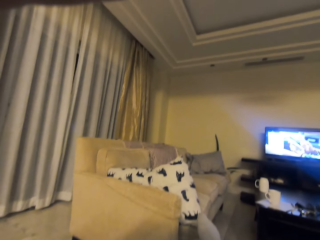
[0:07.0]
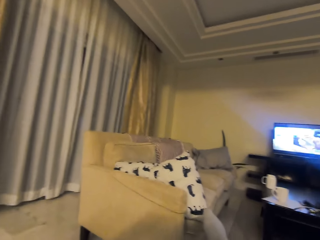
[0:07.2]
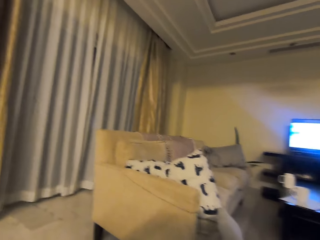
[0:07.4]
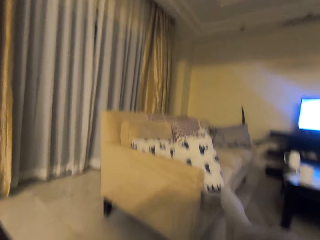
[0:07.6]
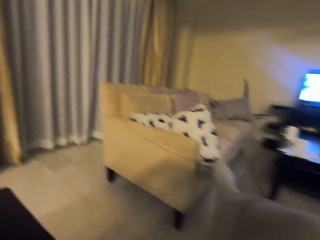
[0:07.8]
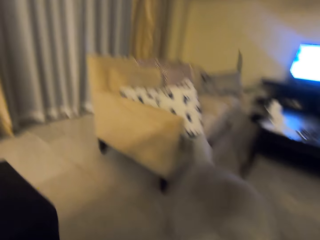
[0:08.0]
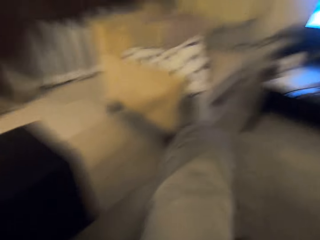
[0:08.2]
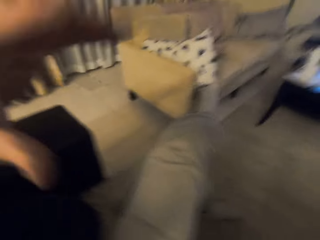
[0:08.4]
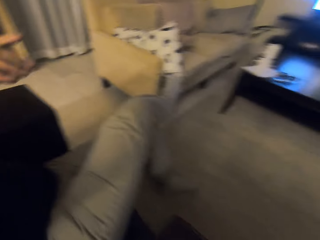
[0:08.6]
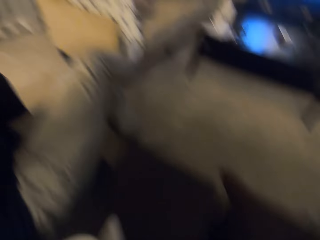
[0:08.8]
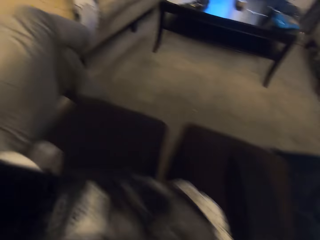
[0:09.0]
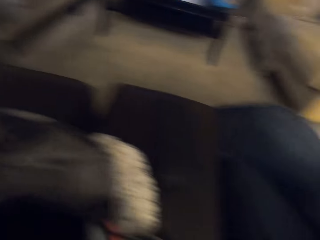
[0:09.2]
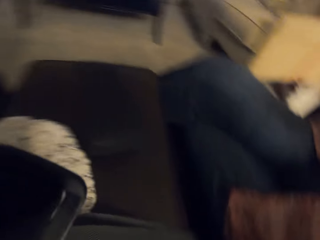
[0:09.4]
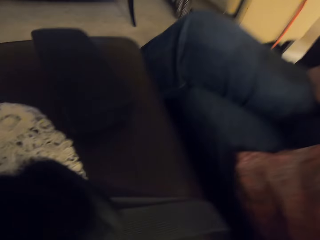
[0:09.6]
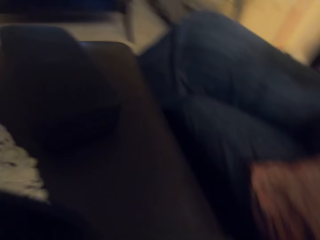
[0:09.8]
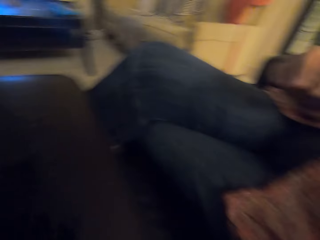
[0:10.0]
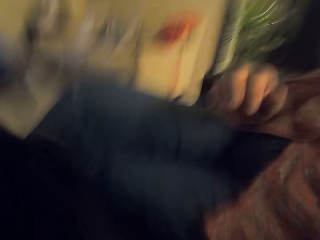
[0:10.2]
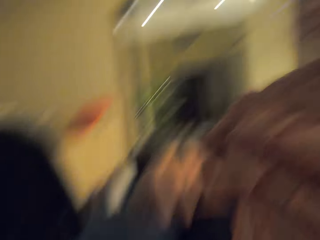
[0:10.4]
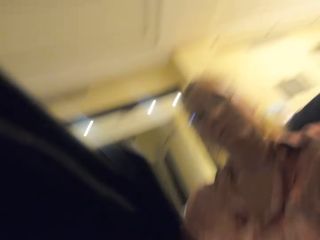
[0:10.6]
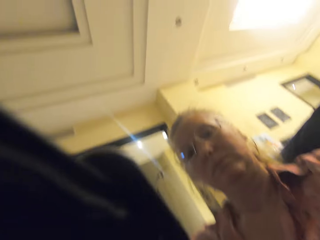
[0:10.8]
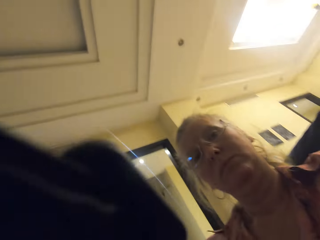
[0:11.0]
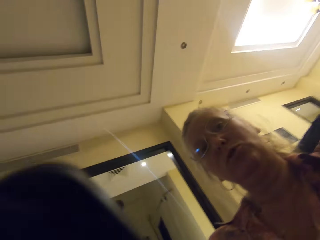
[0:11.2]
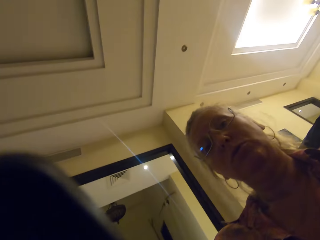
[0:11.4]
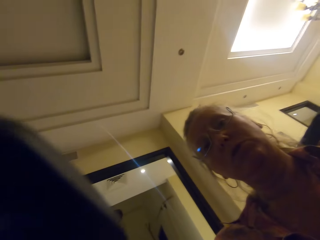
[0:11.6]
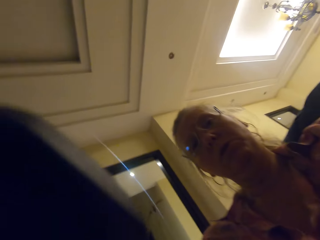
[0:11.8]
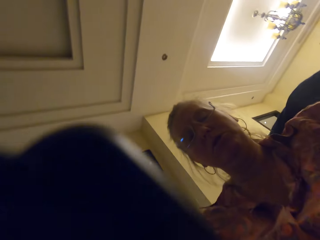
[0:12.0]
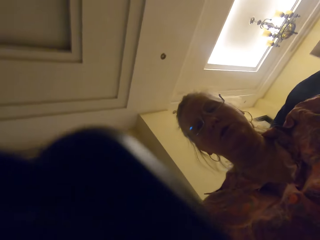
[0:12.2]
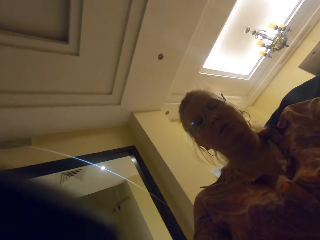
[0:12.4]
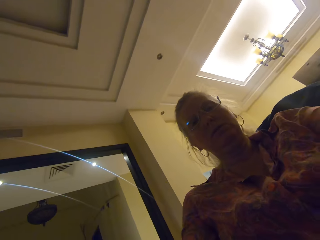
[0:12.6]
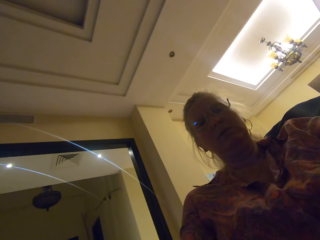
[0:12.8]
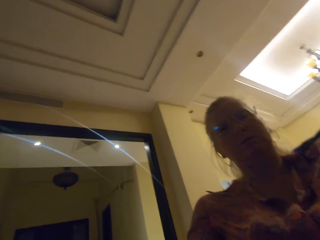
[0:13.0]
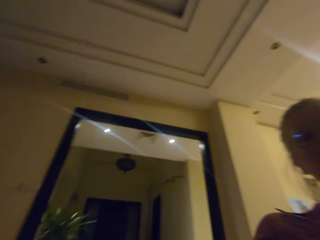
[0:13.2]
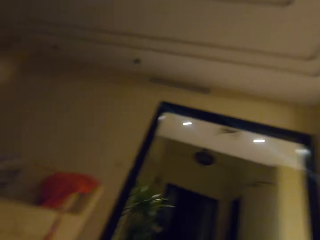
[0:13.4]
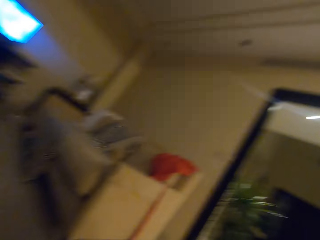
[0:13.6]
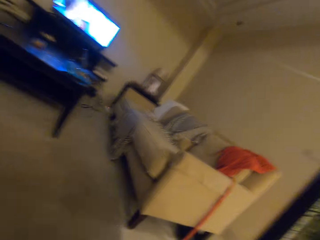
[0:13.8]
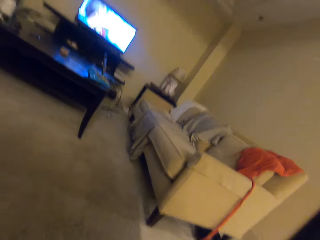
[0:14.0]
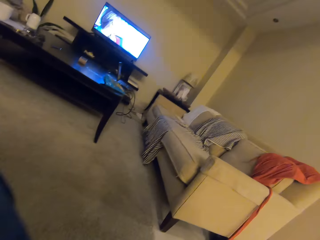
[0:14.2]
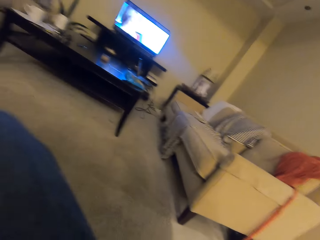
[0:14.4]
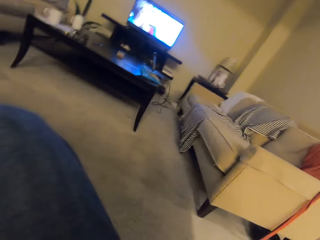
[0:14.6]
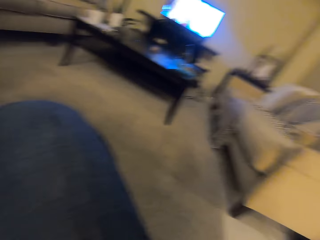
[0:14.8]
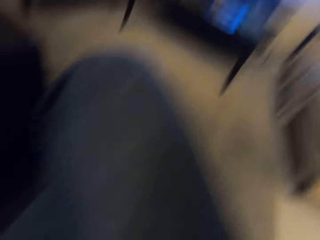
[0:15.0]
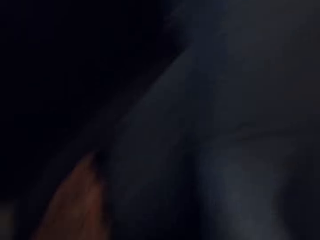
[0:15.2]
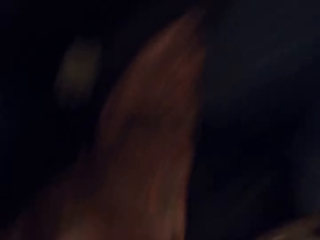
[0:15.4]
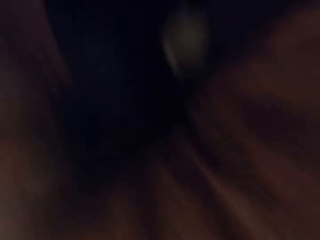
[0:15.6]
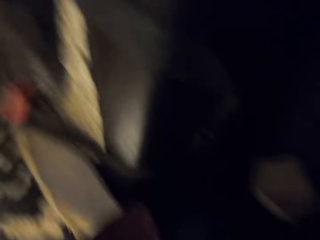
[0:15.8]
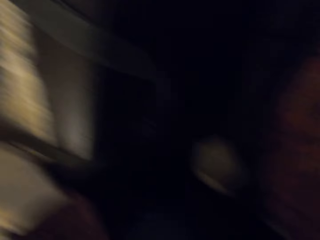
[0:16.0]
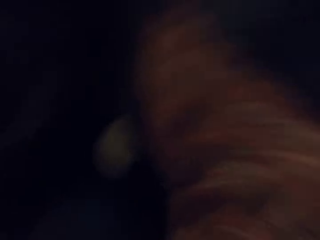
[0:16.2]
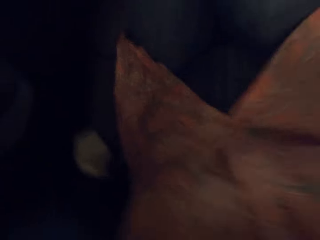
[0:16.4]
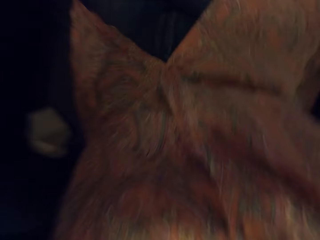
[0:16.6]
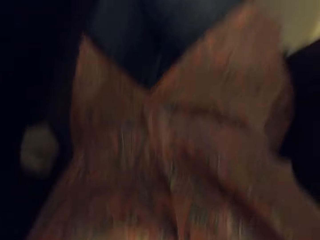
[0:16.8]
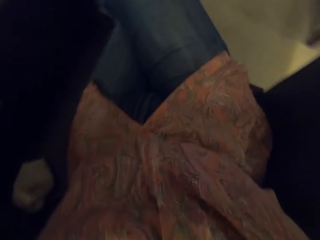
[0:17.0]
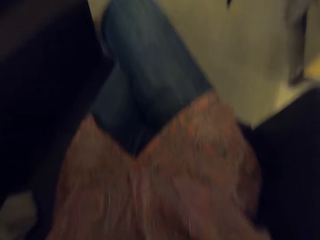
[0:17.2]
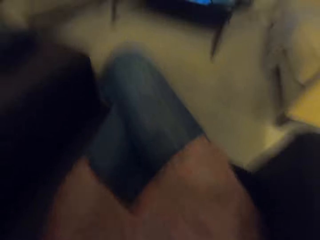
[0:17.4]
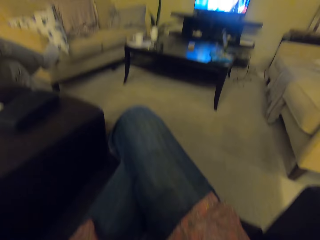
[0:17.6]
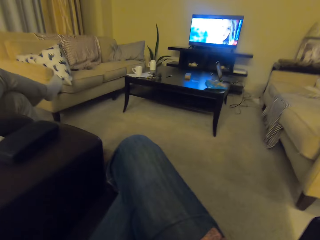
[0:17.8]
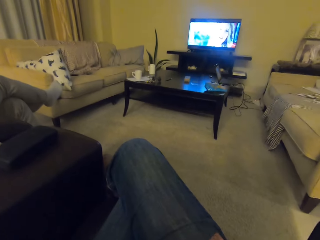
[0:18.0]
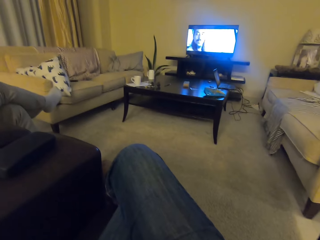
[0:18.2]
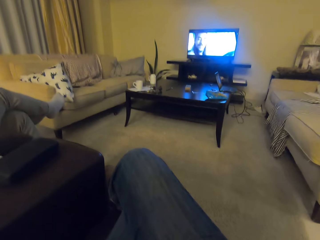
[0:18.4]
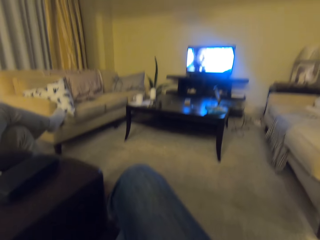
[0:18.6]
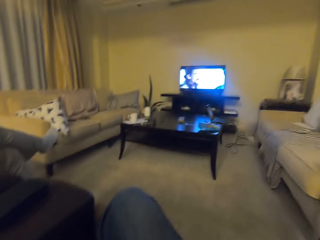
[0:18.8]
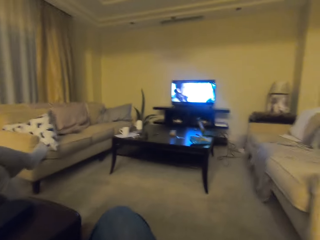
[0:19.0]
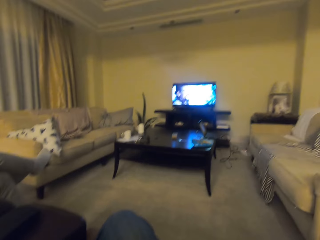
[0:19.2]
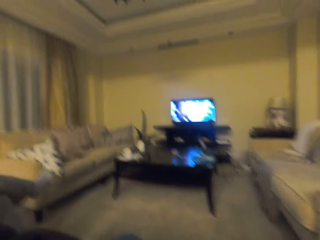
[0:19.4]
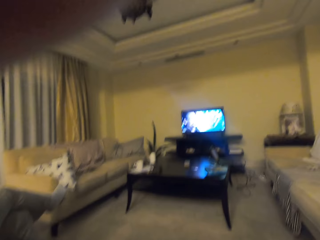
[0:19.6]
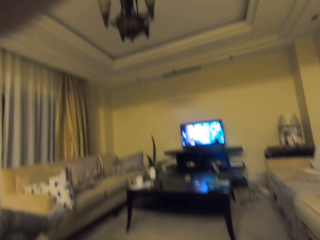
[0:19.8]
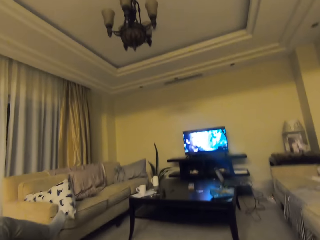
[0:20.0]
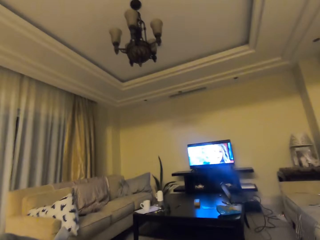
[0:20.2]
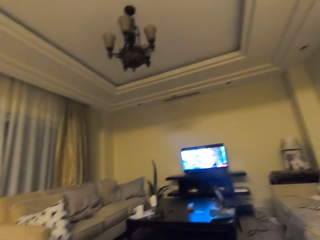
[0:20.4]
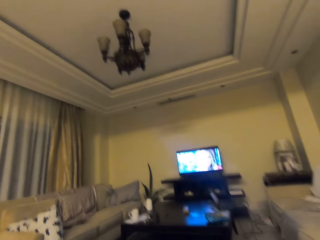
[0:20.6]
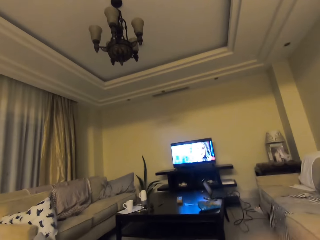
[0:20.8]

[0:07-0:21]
The camera wearer moves the camera. They hand the camera to a lady. The lady dialogues with the camera wearer. The camera wearer adjusts the camera on the head. They look around the house. They converse to a man. The lady puts on the camera.

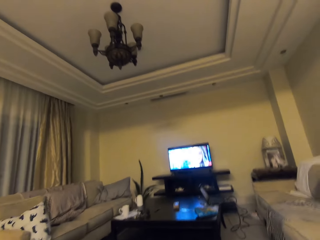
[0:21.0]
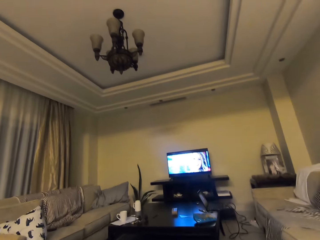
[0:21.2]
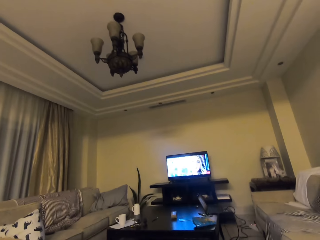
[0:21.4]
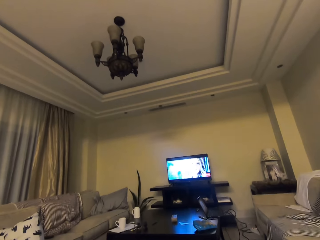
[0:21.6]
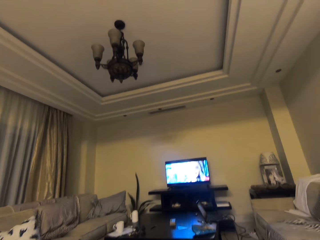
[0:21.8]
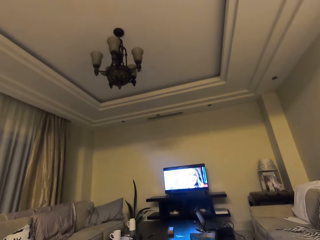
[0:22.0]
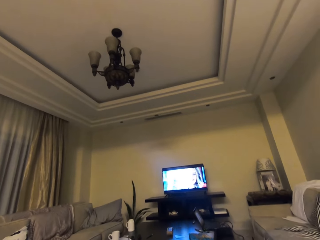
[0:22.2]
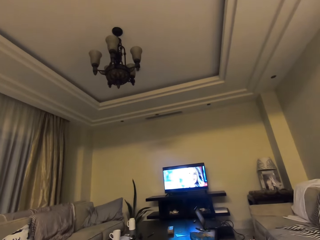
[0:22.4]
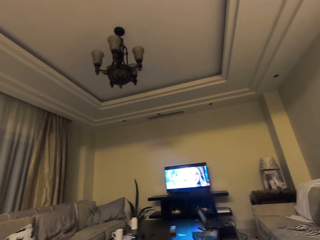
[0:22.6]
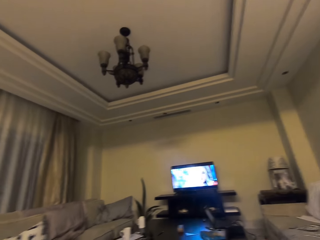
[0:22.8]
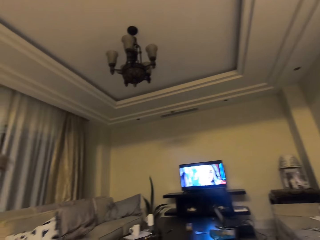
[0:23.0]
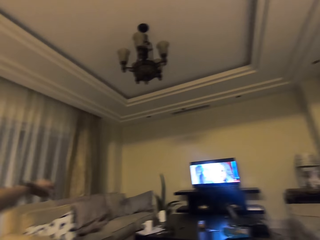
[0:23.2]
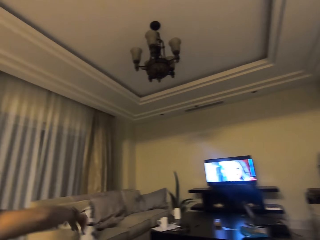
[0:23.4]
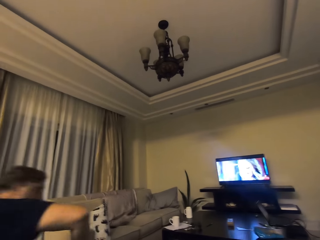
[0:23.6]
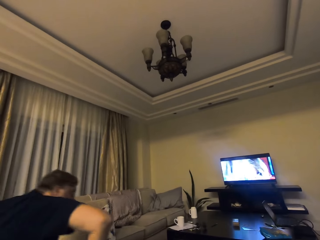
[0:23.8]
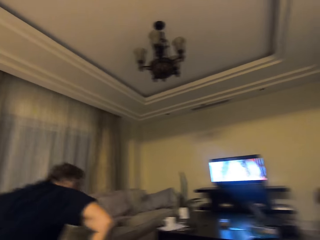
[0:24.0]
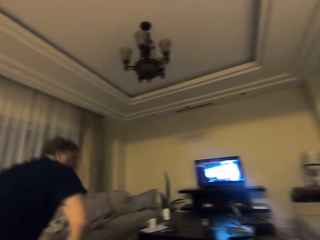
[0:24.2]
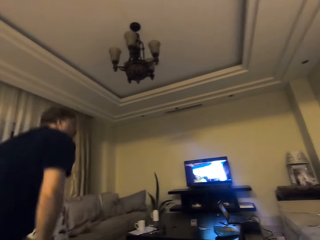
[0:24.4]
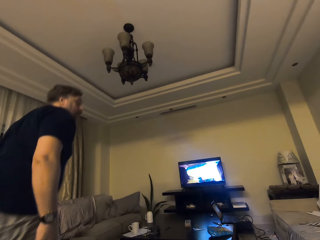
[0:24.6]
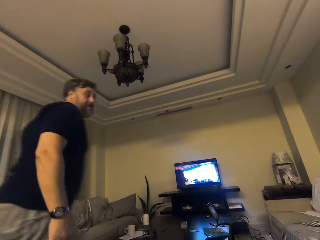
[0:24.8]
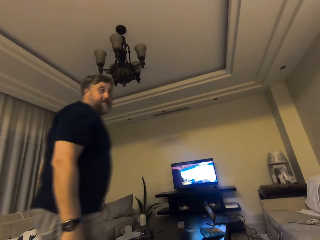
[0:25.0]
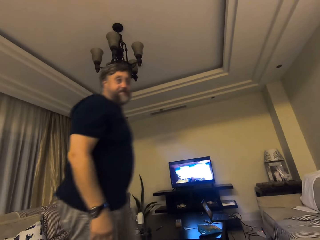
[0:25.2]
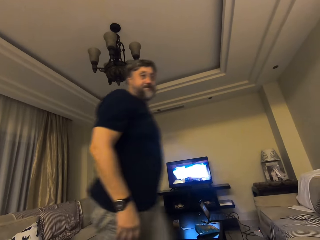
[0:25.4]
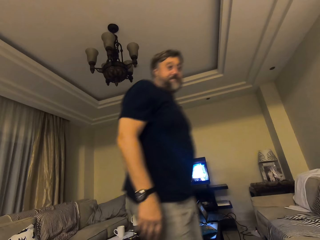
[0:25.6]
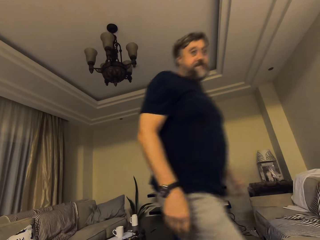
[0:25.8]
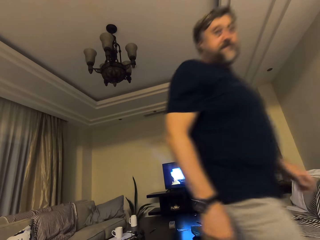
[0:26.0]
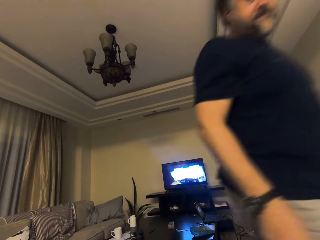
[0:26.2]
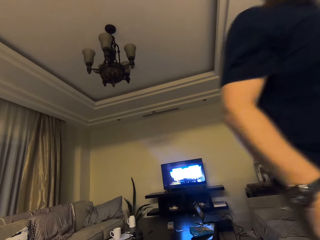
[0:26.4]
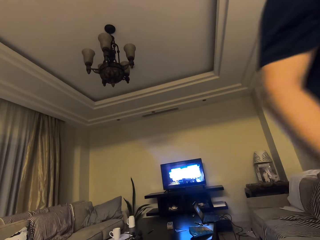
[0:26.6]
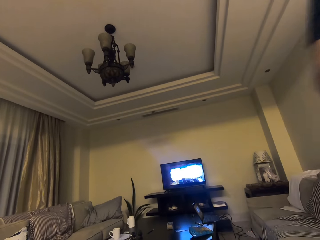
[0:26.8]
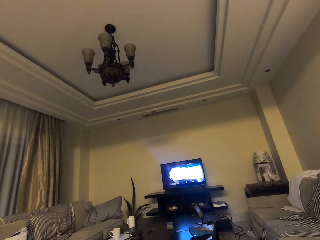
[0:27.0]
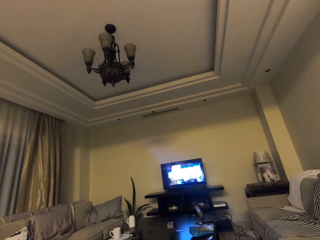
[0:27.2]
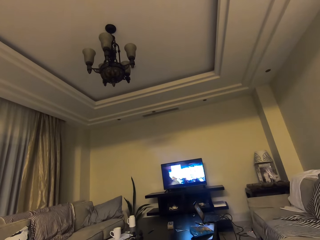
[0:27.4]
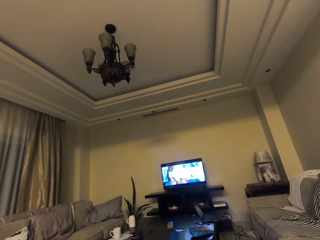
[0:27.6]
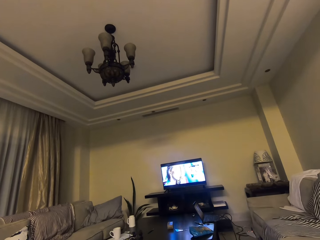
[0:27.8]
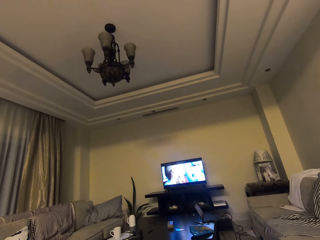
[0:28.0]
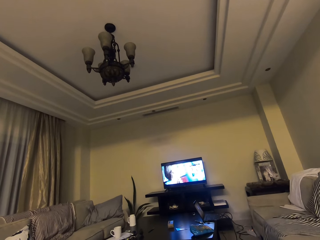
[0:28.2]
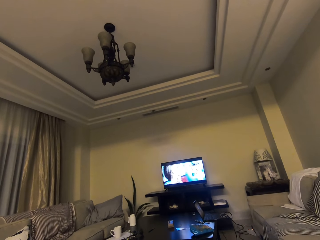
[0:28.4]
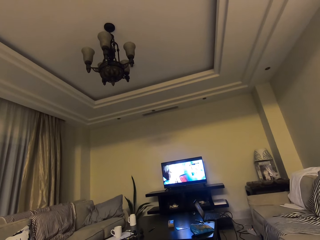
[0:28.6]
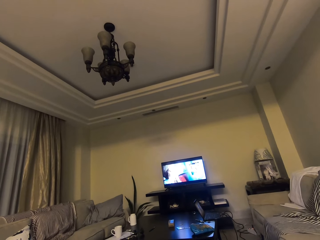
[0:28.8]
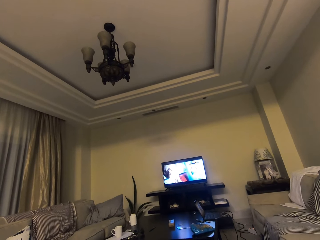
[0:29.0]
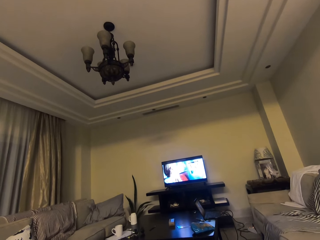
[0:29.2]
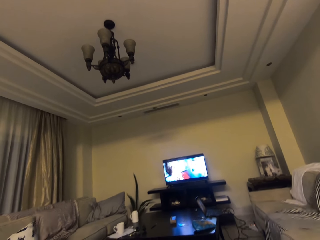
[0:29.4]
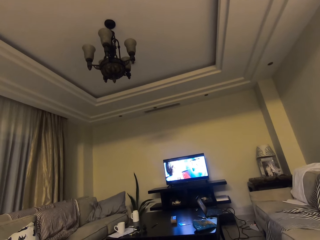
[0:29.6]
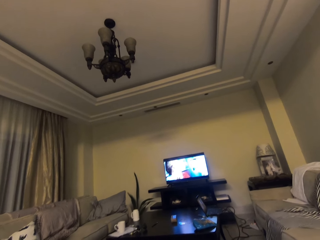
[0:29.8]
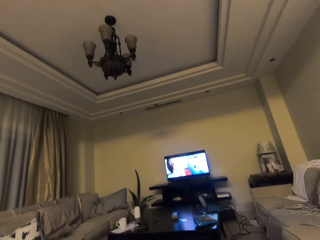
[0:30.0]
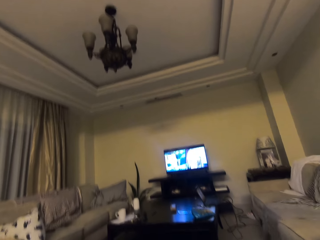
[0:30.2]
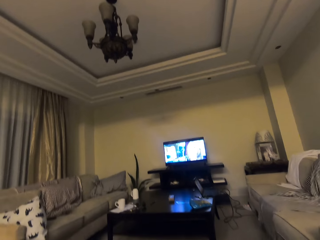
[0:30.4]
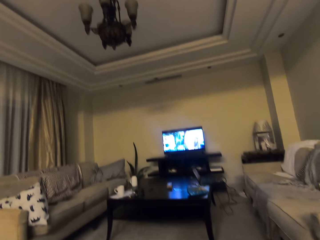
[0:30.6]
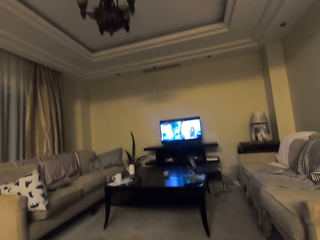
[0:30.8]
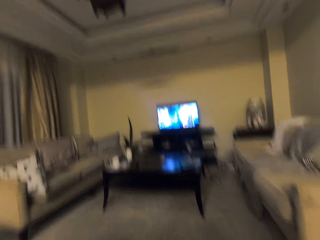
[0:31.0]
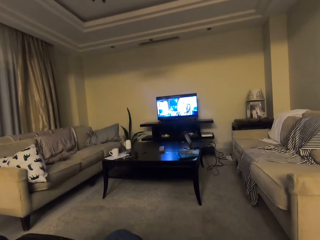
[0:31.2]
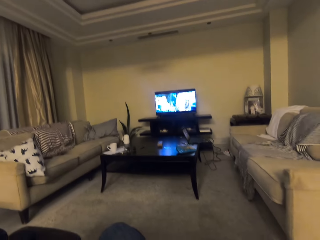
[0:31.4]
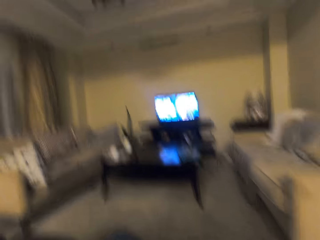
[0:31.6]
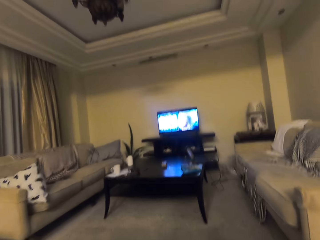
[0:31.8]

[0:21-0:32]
The camera wearer looks at the television. They look at a man. The man walks in the house. The man passes in front of the camera wearer. The camera wearer watches the television.
